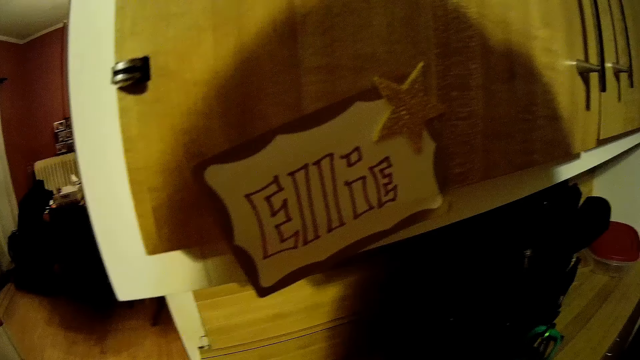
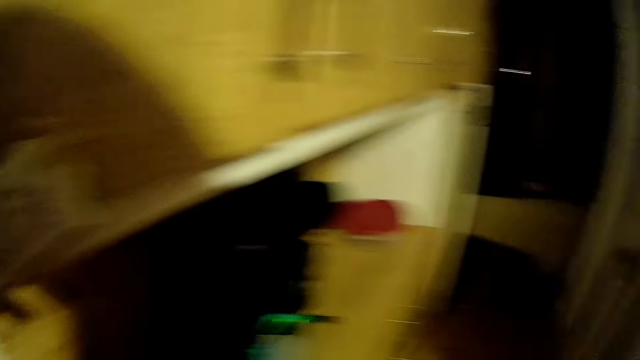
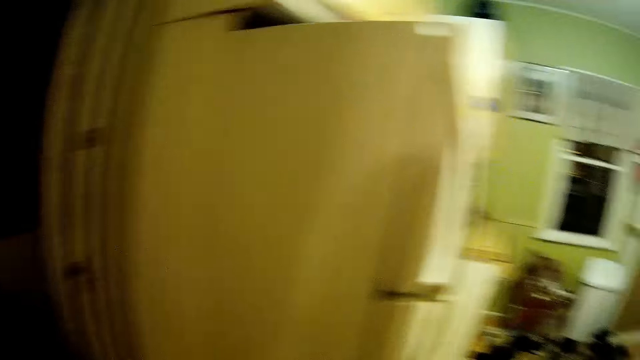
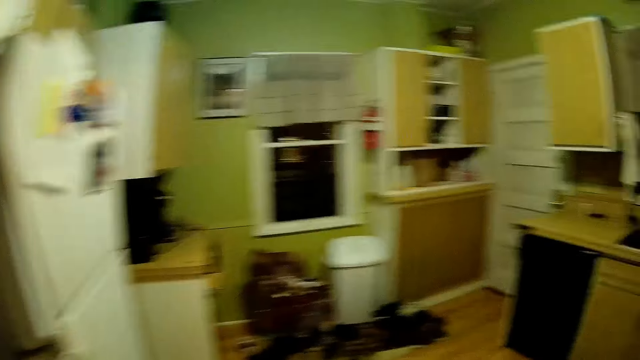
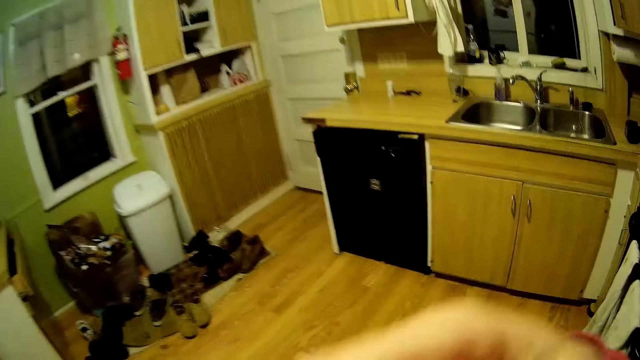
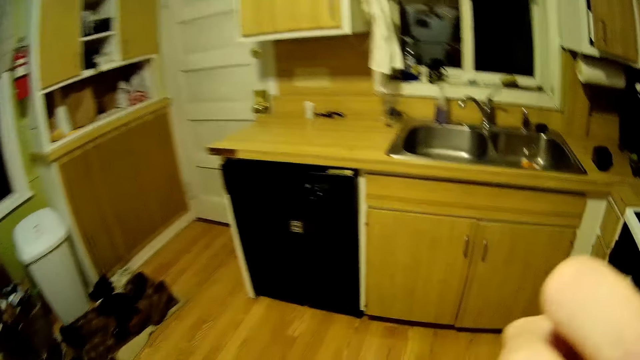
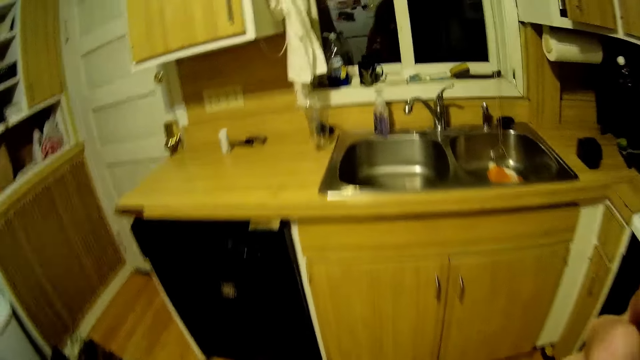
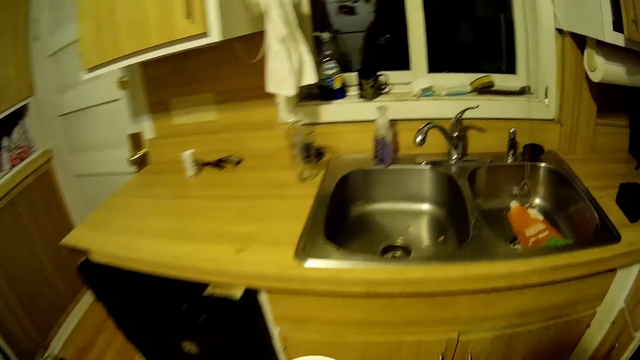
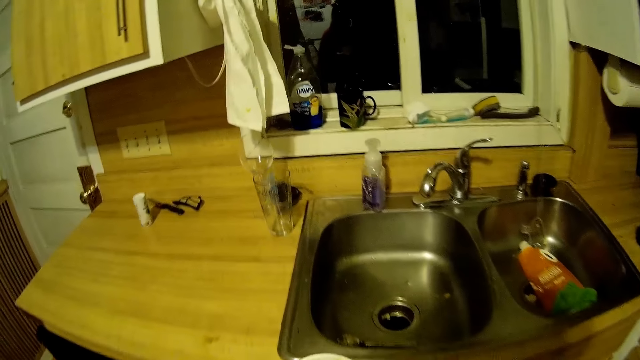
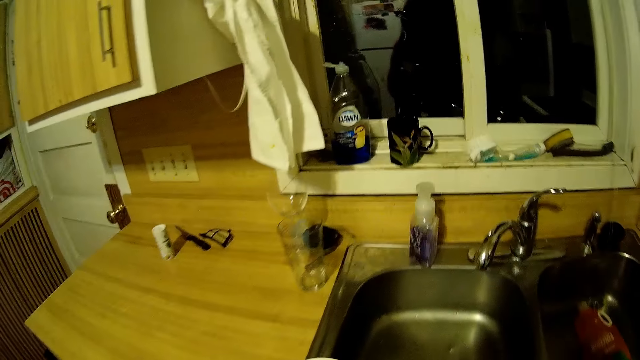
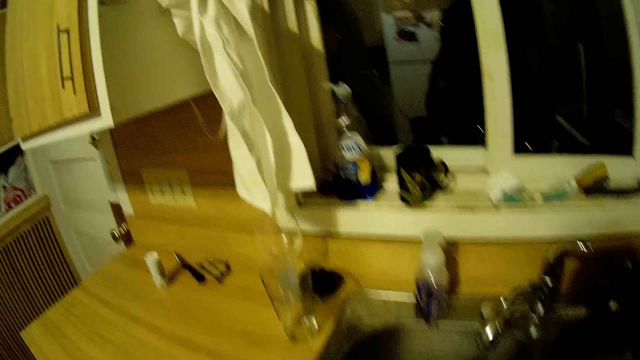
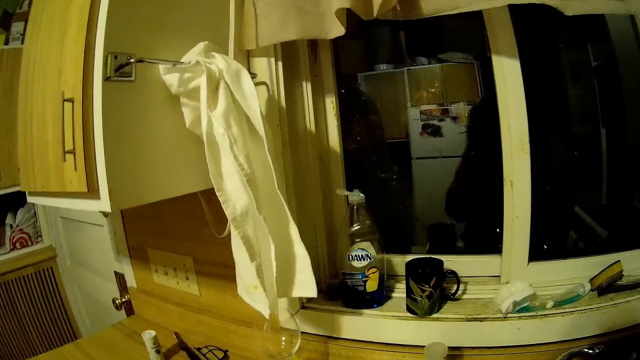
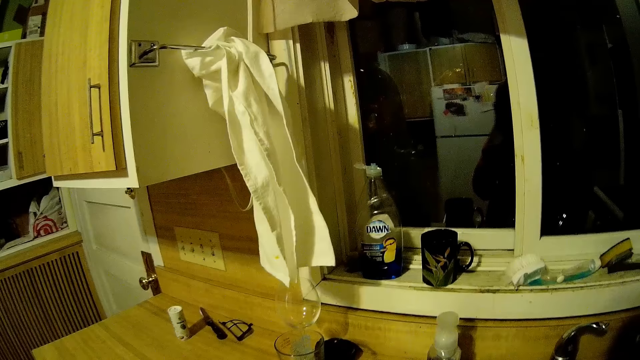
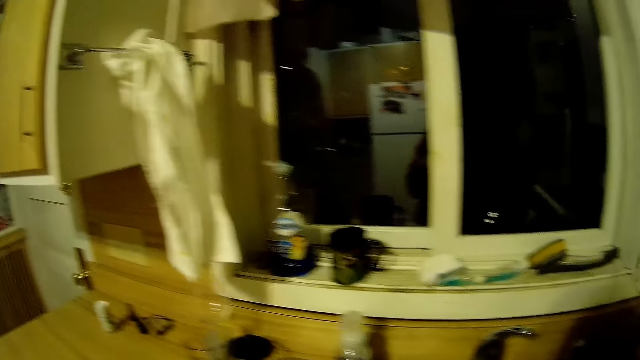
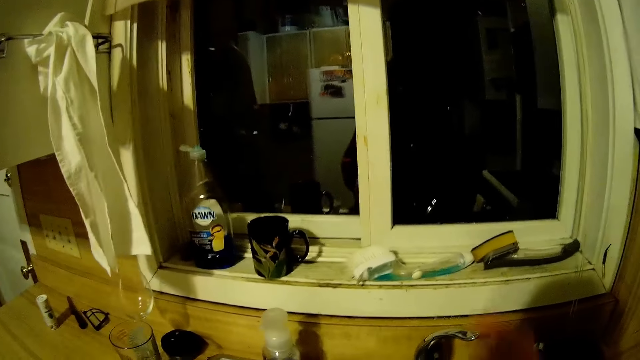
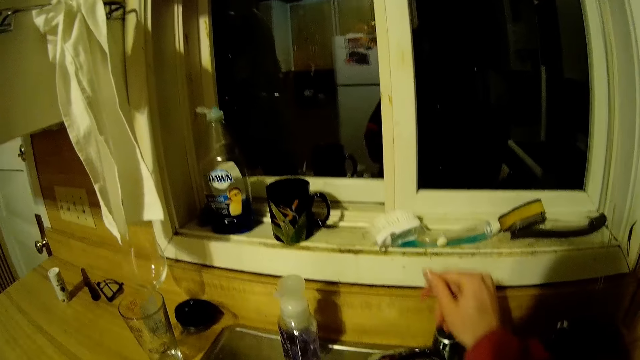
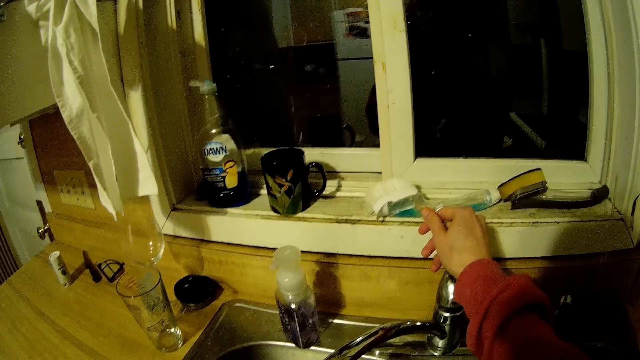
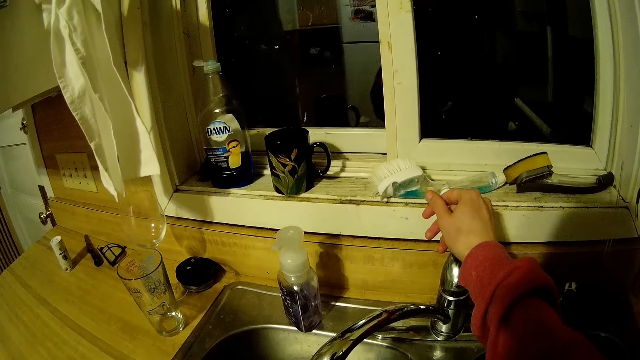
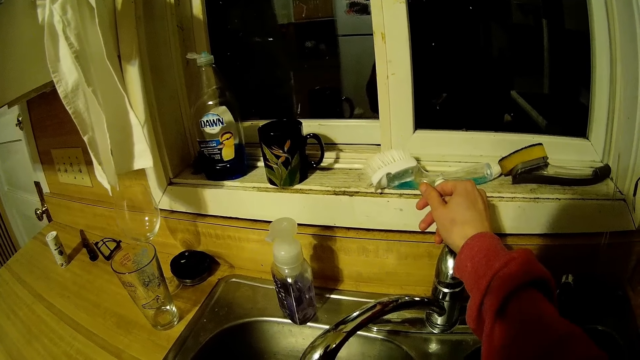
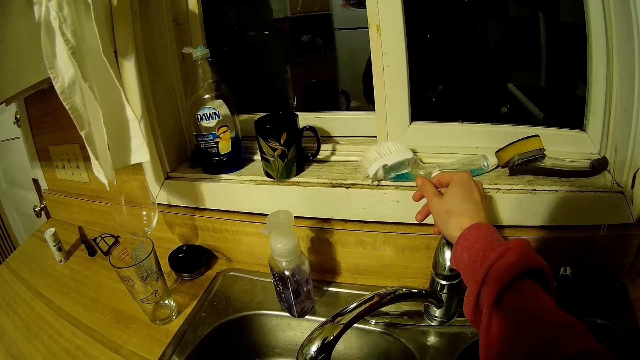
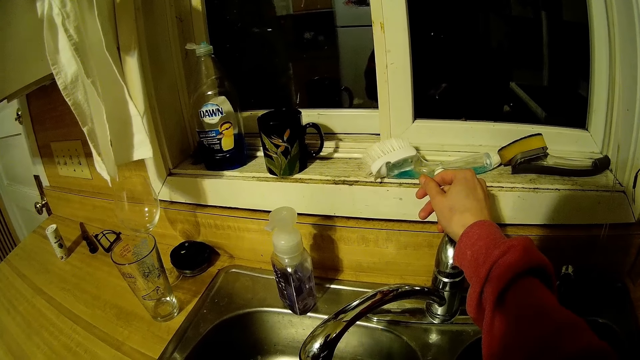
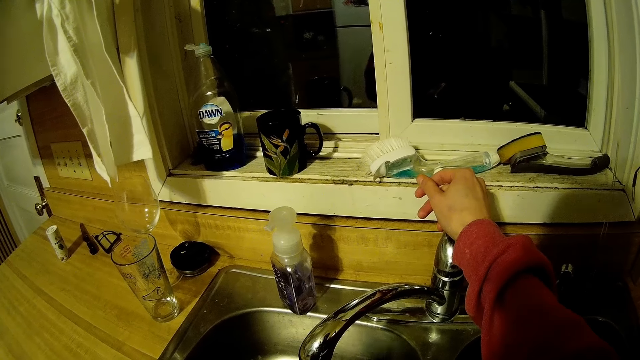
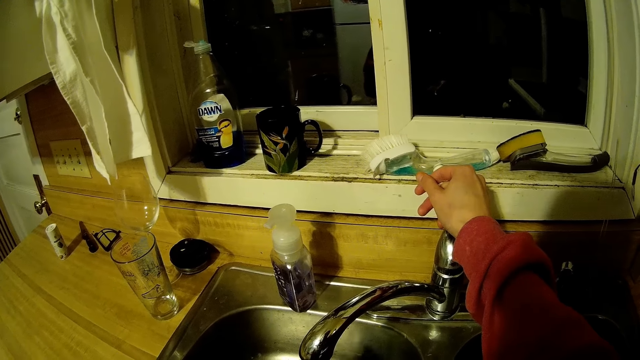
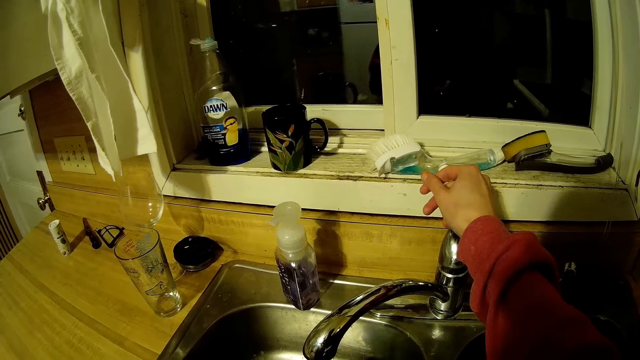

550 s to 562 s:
The camera wearer licks her right thumb. She looks around. She turns on a tap in the kitchen sink with her right hand.

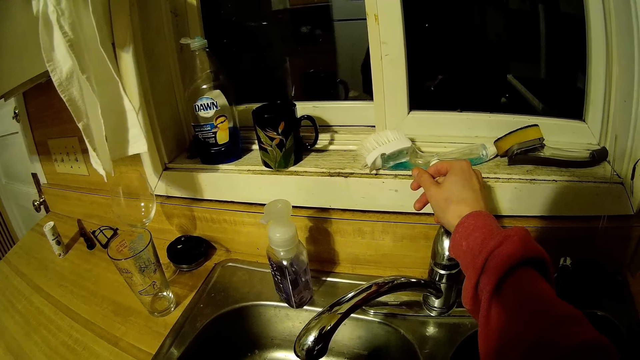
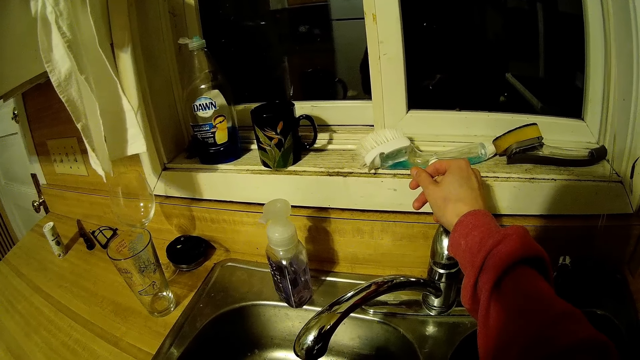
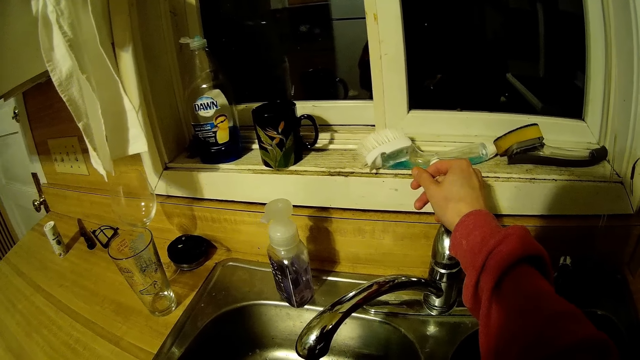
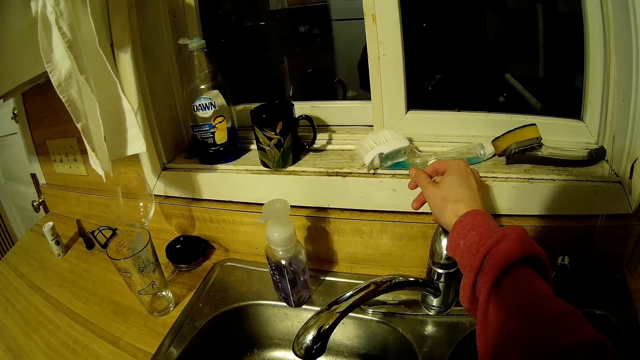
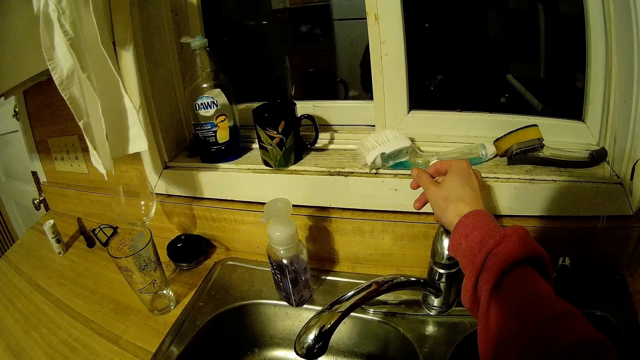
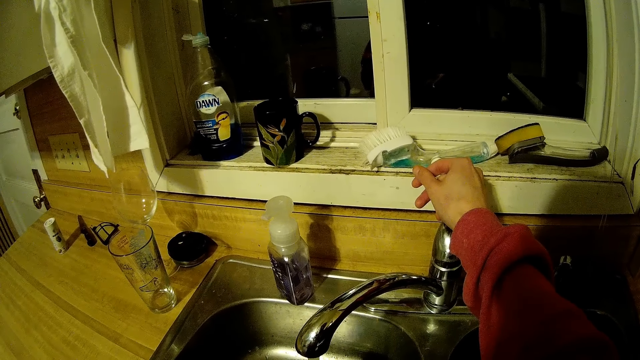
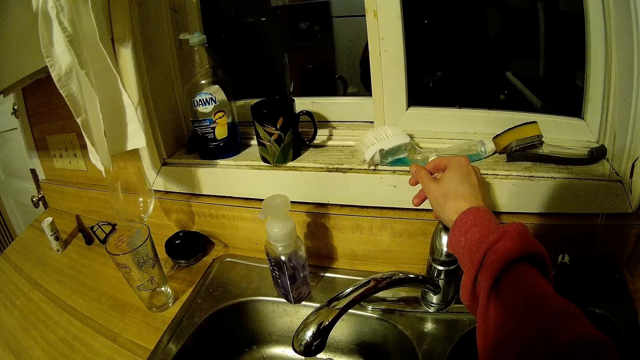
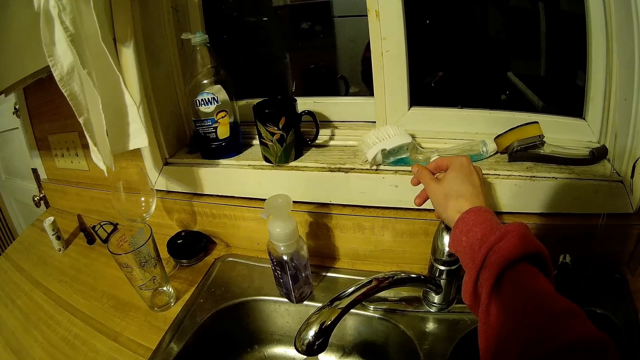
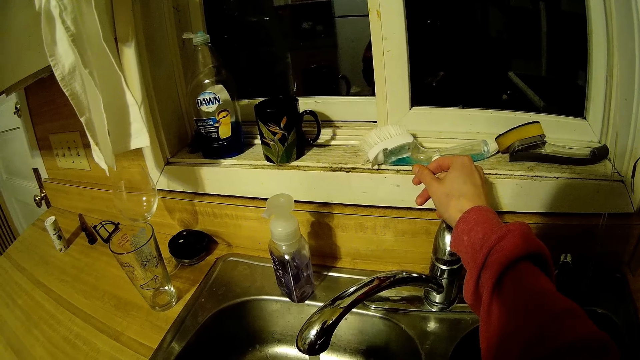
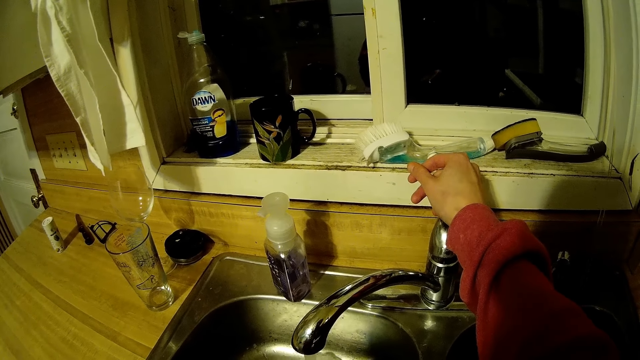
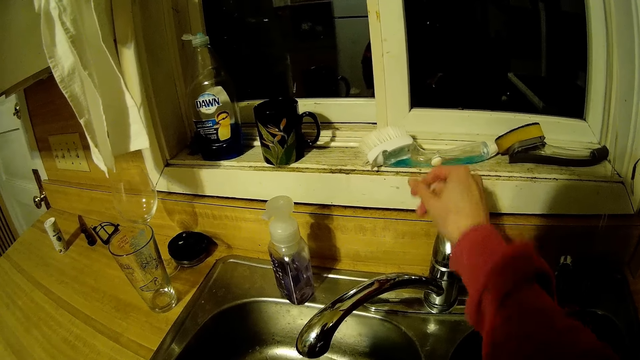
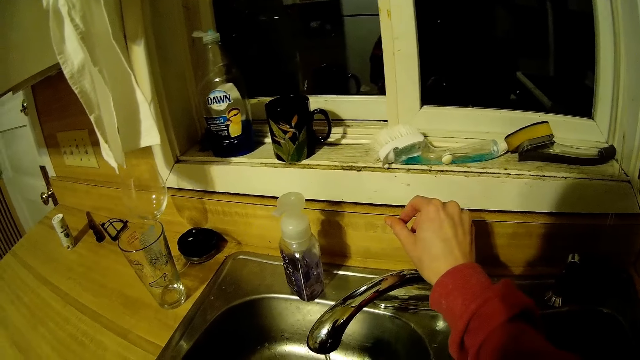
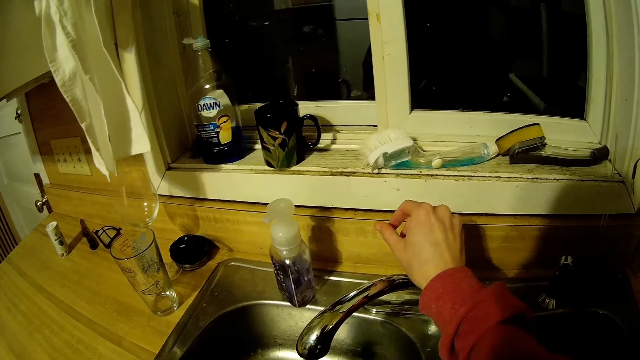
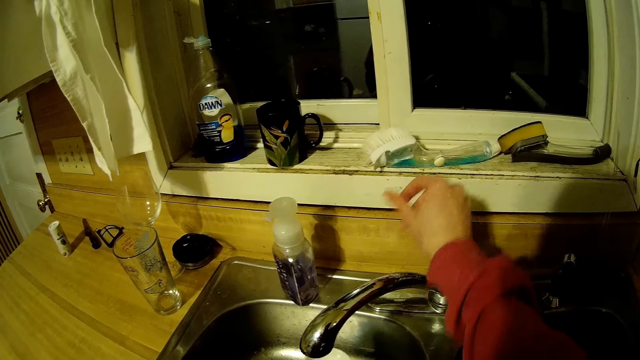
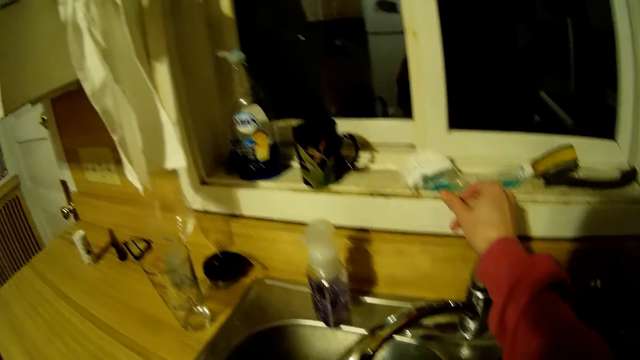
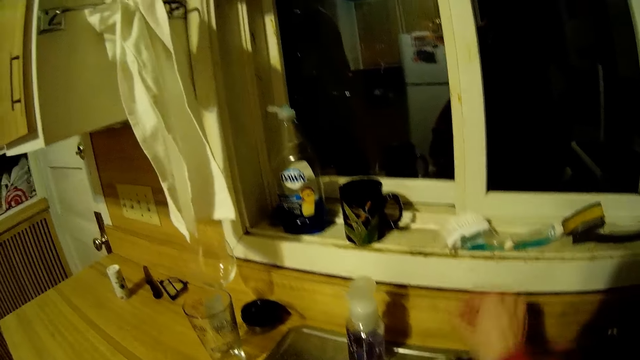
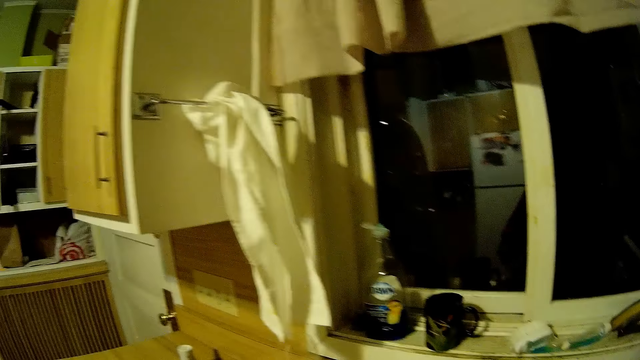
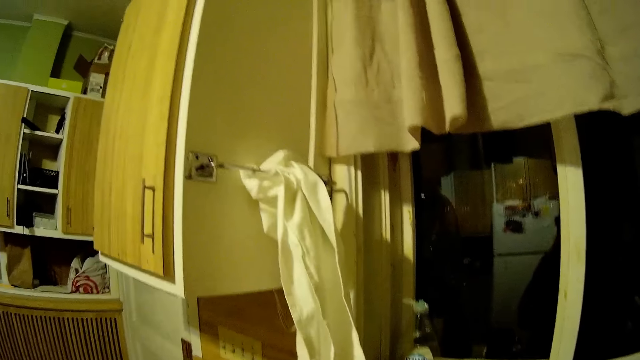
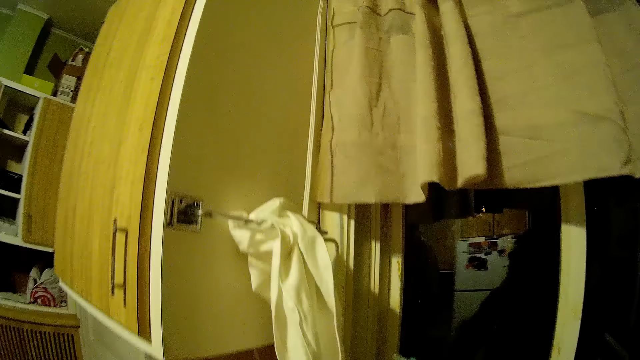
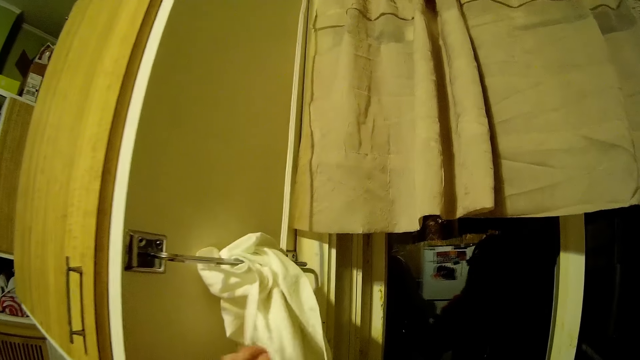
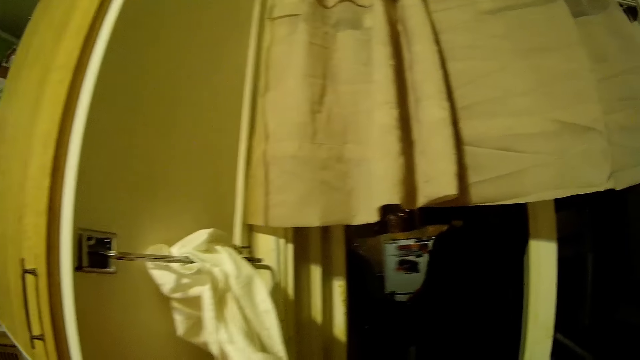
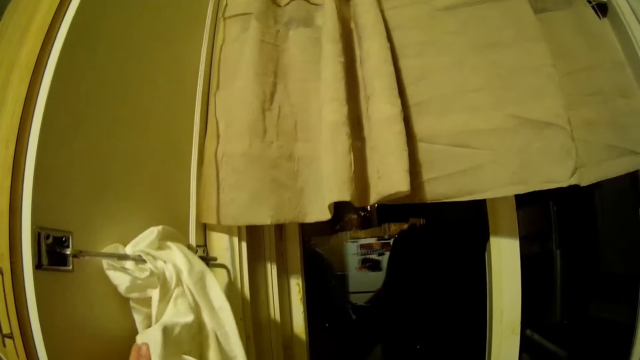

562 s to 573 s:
The camera wearer looks around. She turns off the tap in the kitchen sink with her right hand. She turns on the tap in the kitchen sink with her right hand. She turns off the tap in the kitchen sink with her right hand. She looks around. She cleans her hands on a white handkerchief. She touches the kitchen towel.
